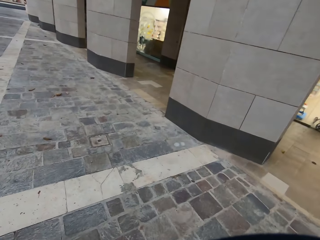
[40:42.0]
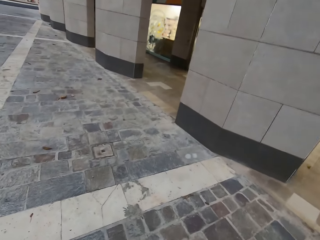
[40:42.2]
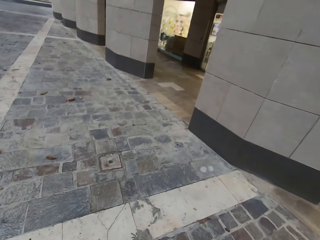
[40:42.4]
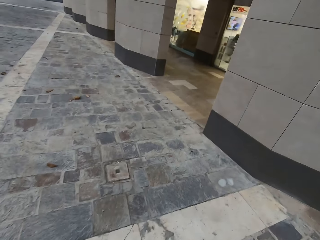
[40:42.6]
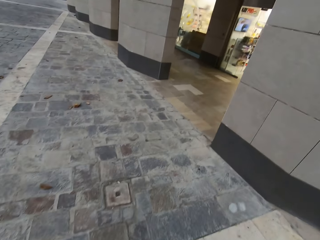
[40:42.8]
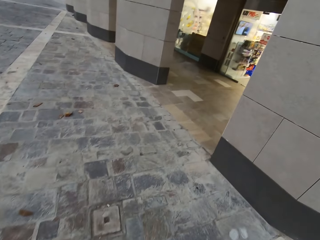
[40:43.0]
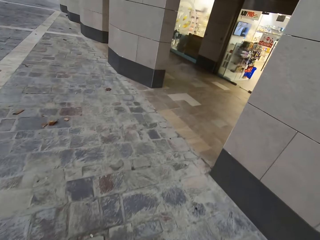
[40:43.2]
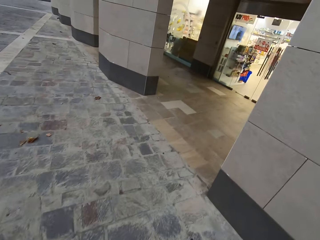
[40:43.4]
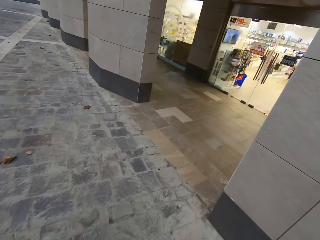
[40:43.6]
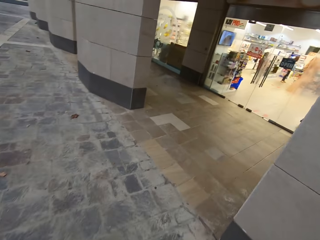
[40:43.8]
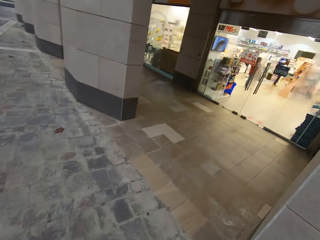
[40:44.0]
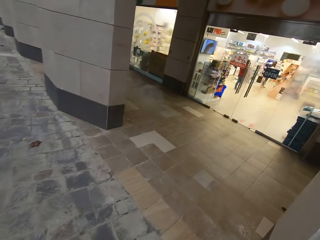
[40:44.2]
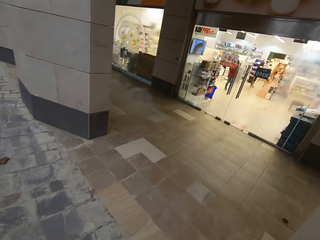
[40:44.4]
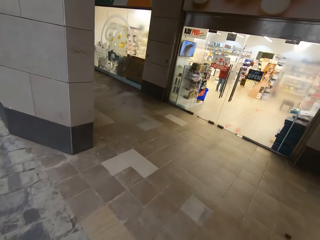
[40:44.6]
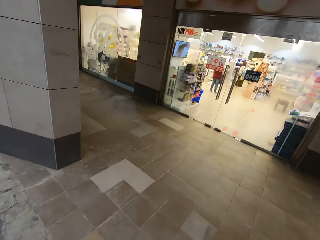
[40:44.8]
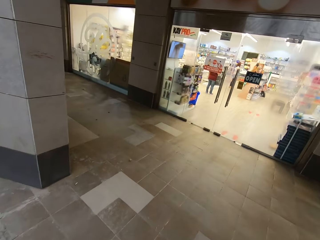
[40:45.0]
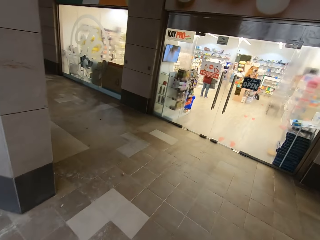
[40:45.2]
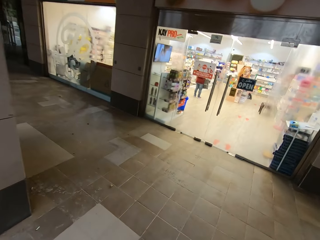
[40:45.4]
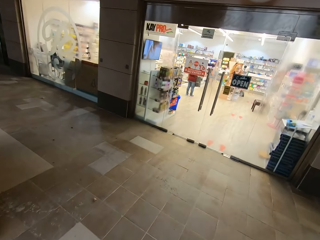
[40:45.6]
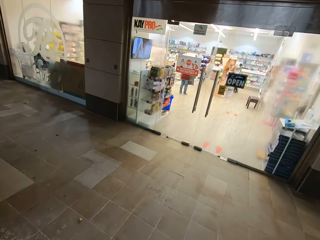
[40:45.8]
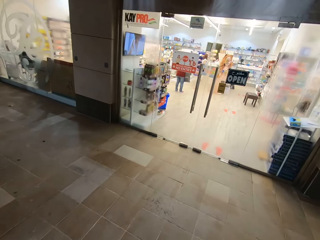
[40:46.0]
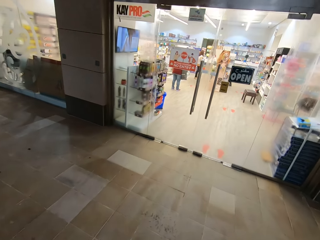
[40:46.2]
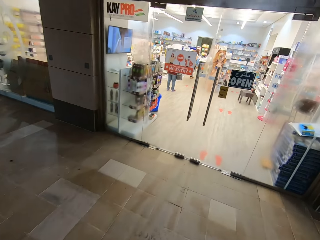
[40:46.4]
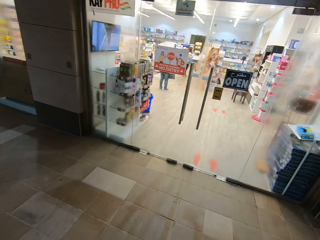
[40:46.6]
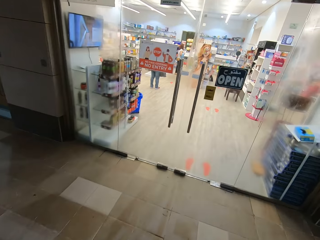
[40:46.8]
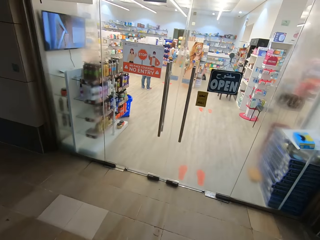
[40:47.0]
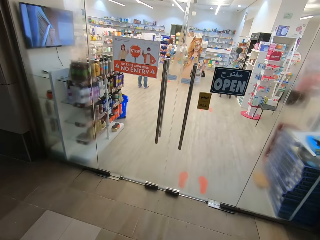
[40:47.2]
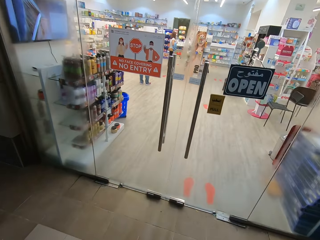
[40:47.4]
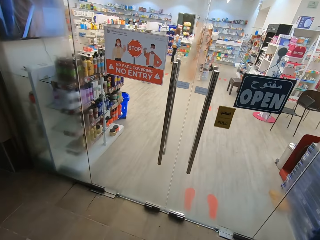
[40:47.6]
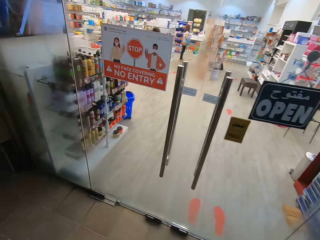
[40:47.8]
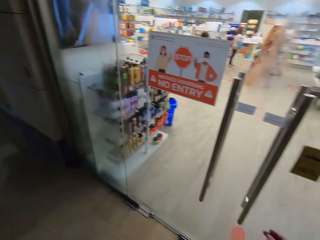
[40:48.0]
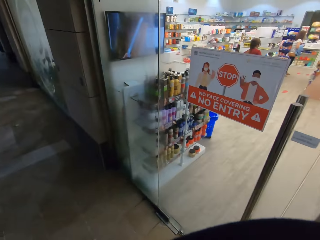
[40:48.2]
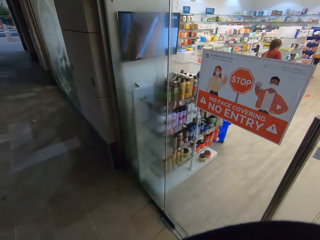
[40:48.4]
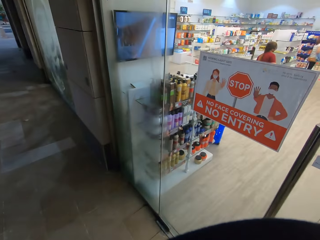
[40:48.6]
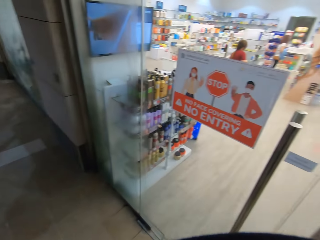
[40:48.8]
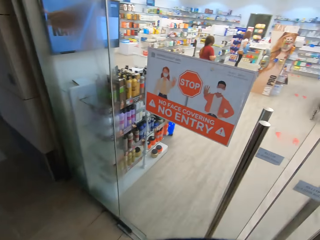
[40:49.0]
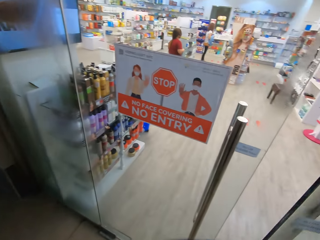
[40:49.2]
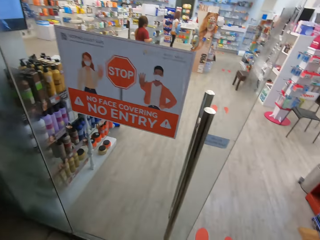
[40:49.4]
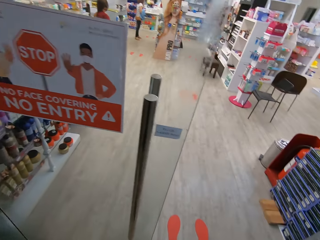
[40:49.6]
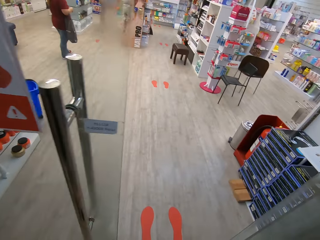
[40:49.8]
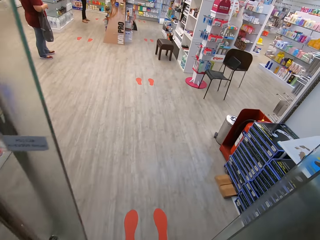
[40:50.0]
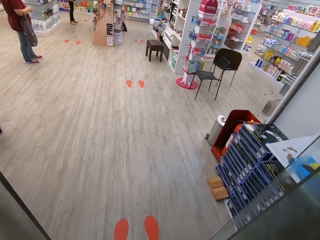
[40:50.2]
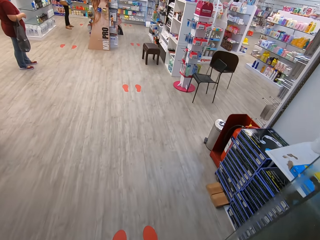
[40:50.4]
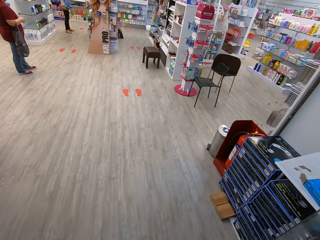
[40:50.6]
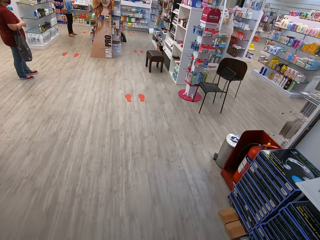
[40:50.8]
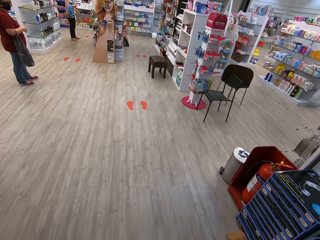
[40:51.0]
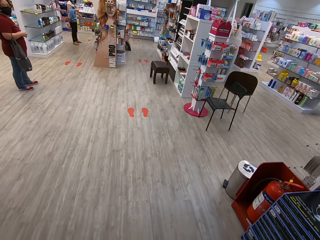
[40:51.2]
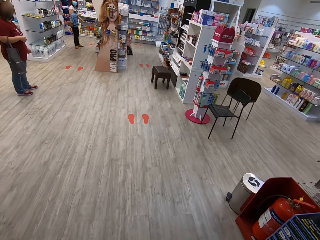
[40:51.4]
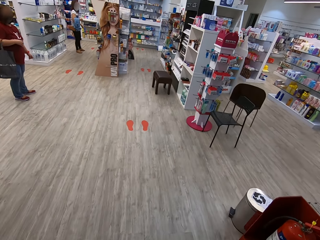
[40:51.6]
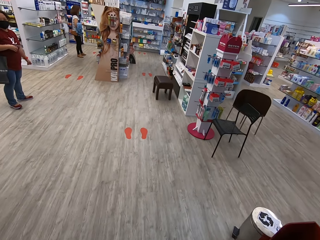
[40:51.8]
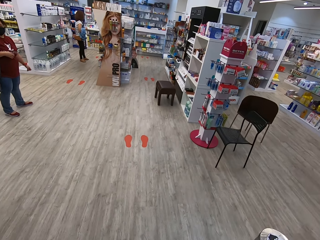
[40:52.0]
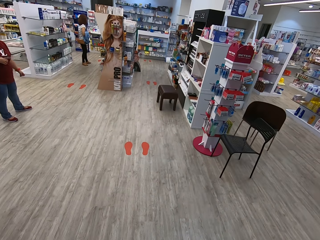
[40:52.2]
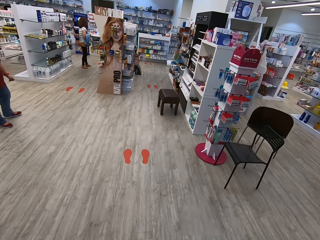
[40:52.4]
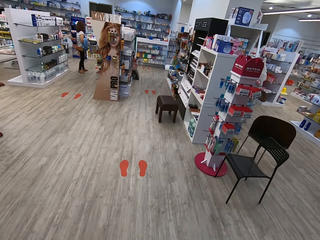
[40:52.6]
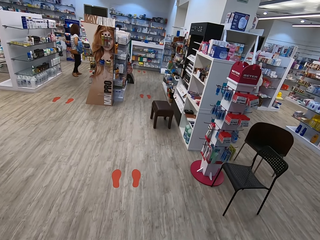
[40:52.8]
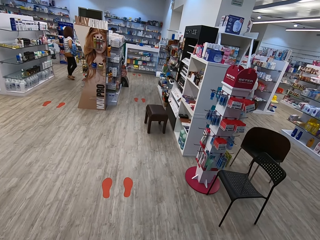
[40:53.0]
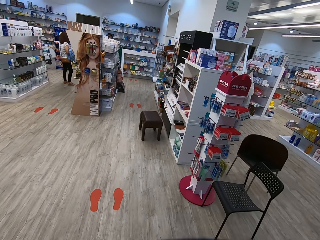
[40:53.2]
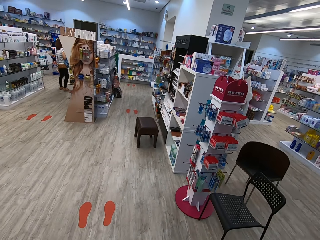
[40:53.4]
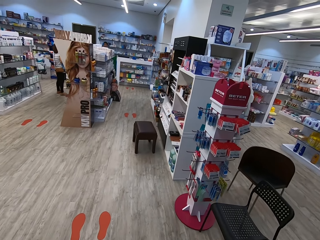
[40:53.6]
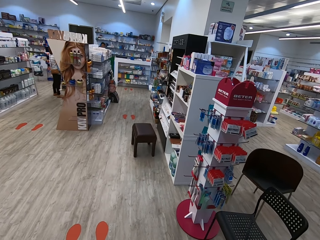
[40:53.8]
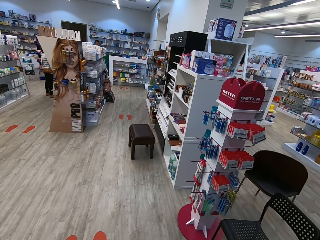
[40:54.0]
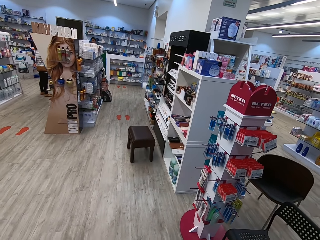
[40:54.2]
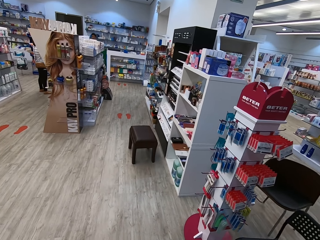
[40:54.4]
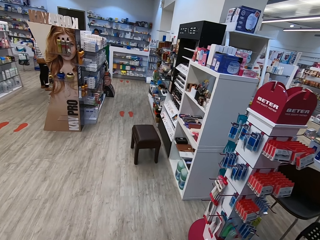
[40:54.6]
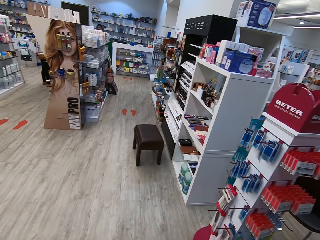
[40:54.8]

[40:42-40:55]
The camera wearer walks on the pavement. They are heading towards a supermarket. They look around. They are opening the door to the supermarket. They are entering the supermarket.

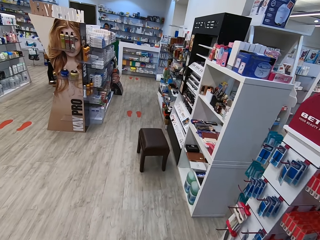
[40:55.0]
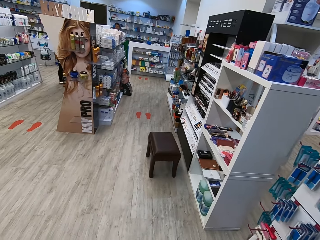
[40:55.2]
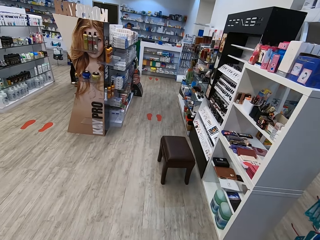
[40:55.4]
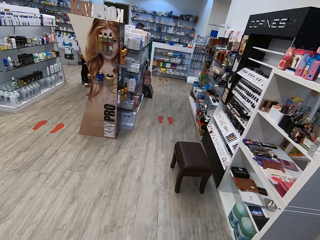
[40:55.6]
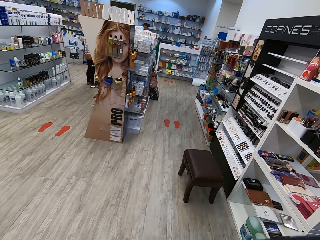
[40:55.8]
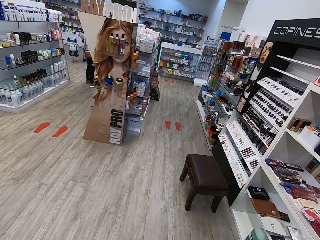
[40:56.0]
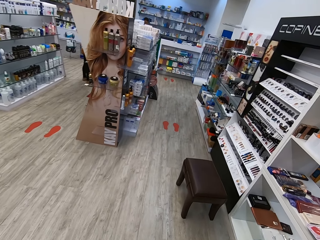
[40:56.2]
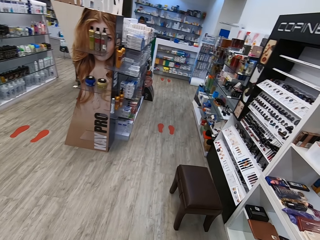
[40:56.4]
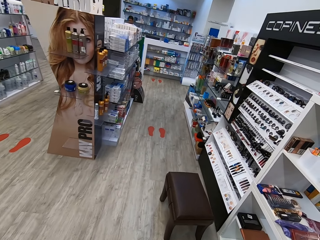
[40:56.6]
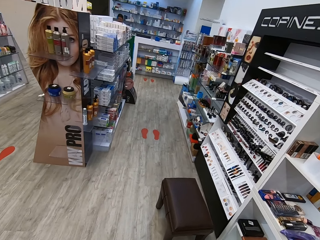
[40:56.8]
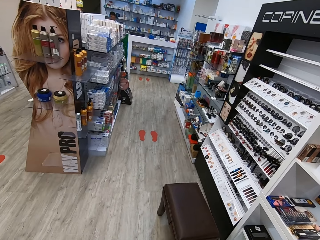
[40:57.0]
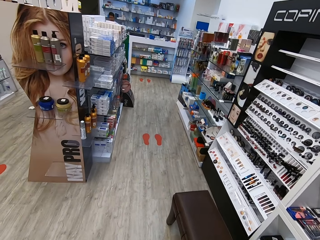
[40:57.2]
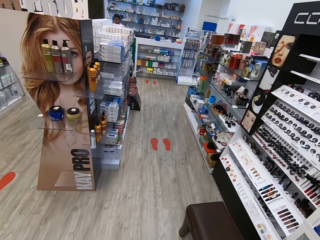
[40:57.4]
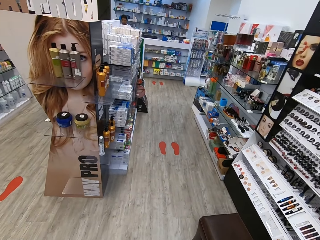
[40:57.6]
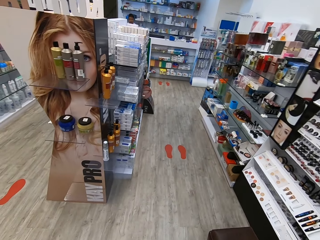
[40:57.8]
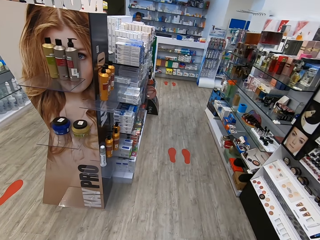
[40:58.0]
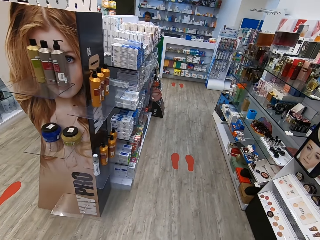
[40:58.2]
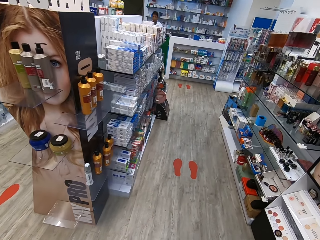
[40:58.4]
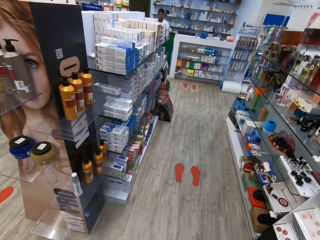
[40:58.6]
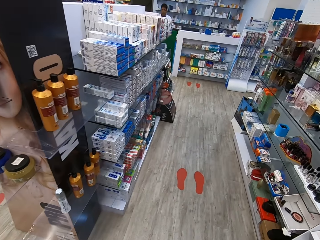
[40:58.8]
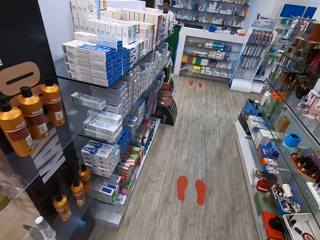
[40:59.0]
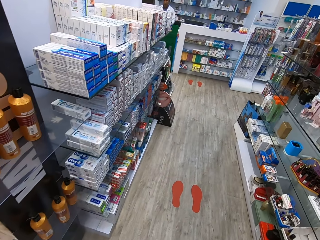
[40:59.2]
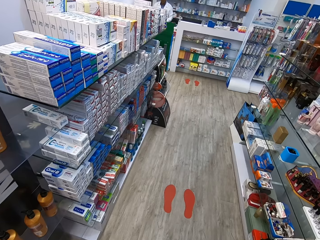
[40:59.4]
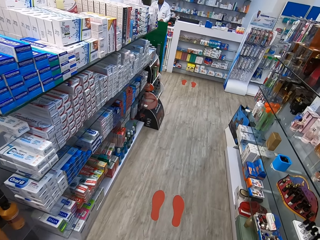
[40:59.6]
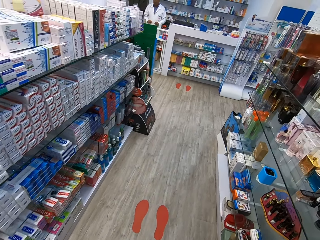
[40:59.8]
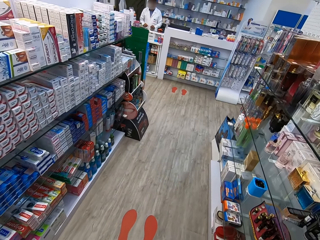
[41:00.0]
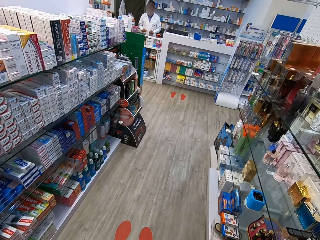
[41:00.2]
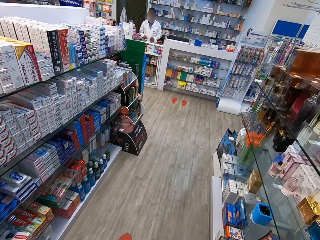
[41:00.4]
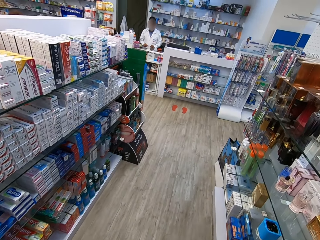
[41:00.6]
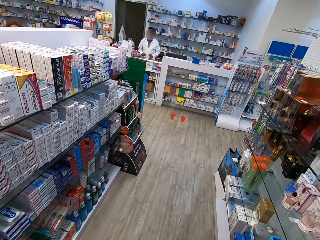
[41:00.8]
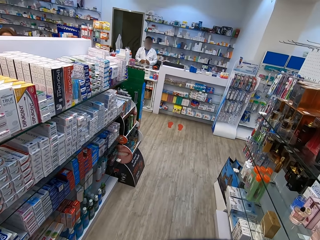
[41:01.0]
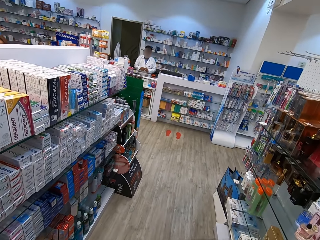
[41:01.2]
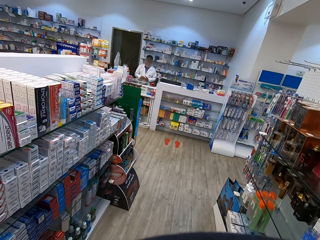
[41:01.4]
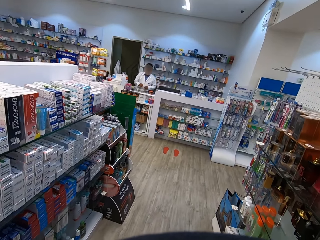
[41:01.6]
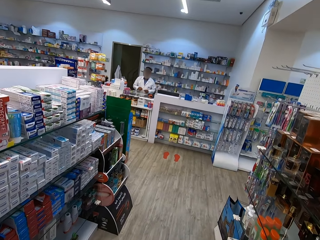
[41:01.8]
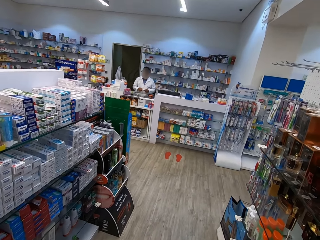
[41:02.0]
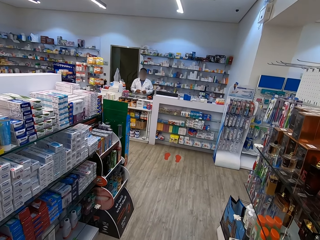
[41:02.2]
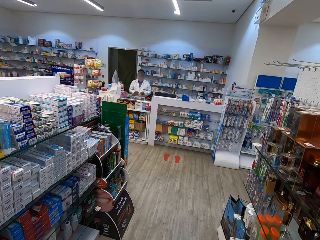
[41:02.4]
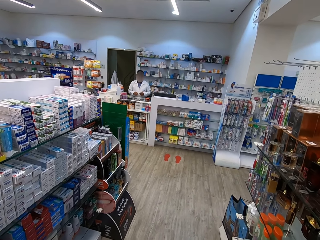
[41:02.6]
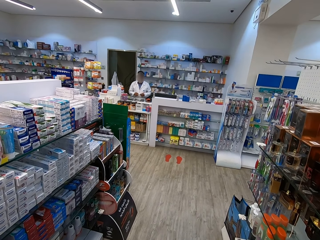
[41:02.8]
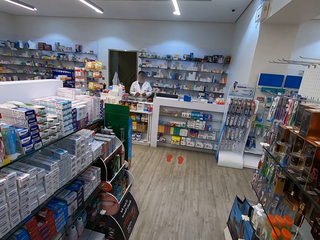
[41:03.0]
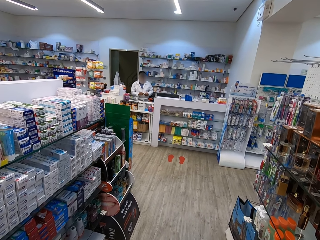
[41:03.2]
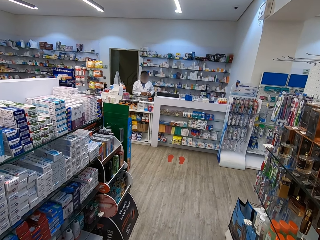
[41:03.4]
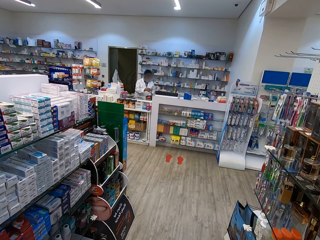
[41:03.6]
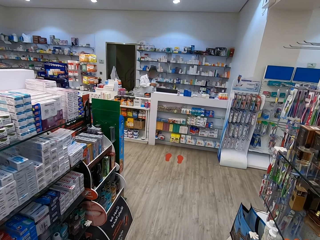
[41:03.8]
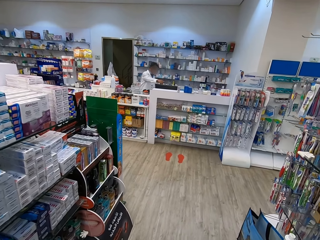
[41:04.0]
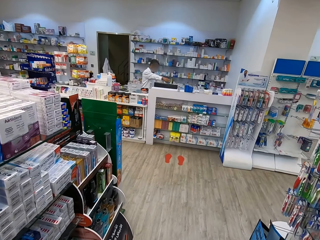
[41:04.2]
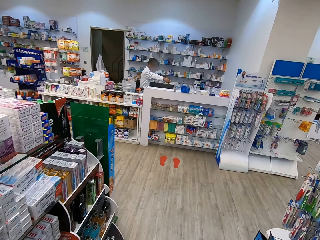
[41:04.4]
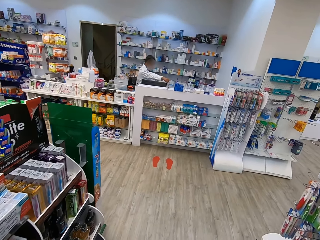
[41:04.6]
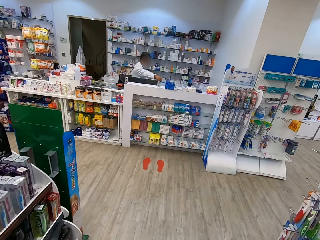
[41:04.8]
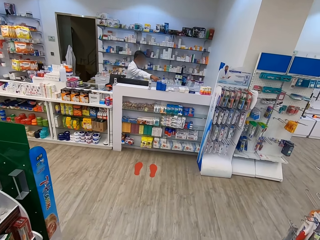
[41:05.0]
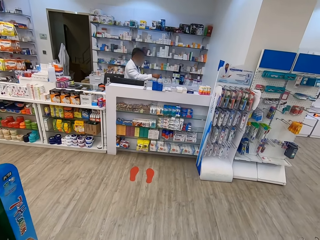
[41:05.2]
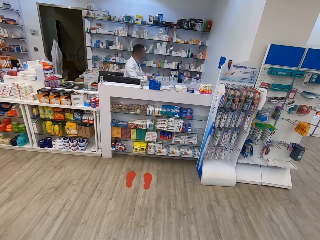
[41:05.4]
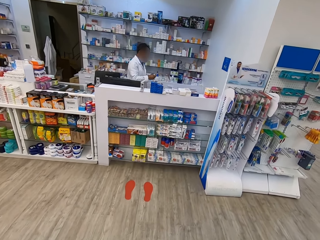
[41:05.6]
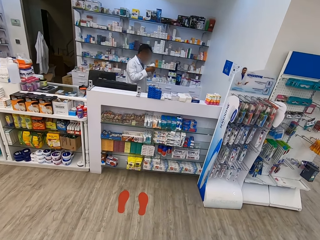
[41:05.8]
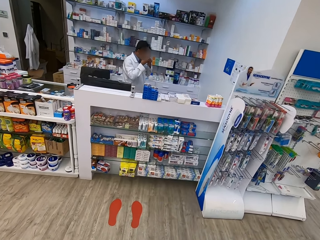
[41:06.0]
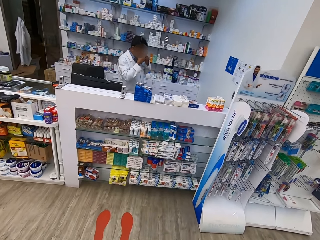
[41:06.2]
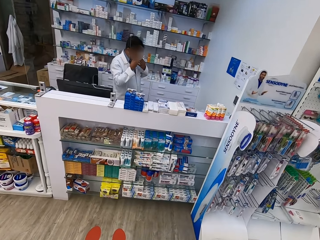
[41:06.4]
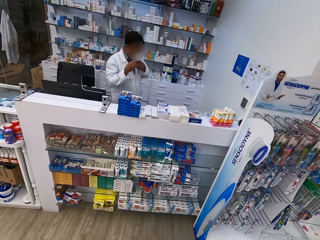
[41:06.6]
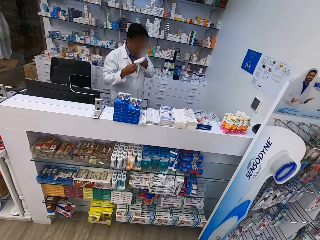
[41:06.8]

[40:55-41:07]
The camera wearer is walking inside the supermarket. They are looking at the upper shelves. They walk in the supermarket.
